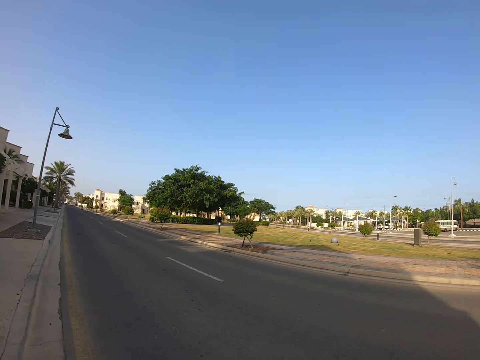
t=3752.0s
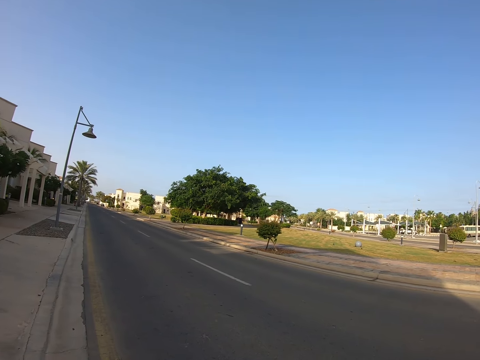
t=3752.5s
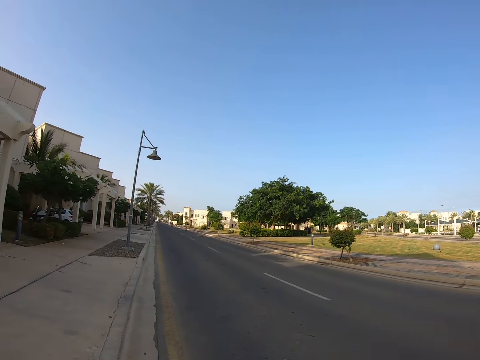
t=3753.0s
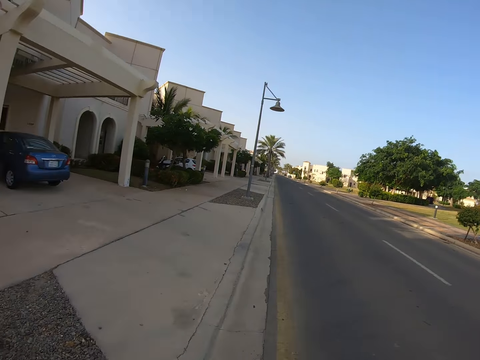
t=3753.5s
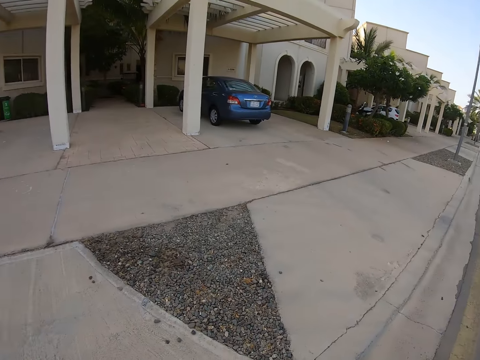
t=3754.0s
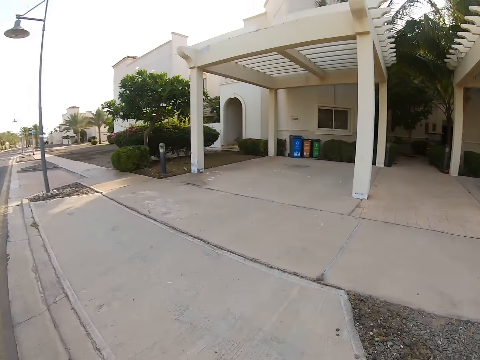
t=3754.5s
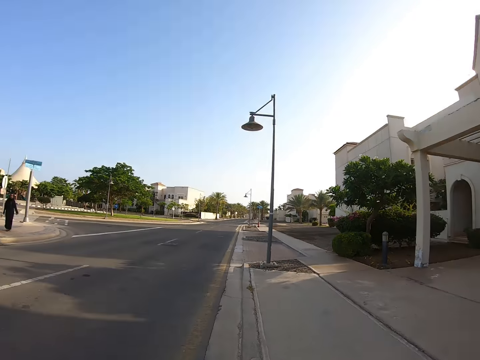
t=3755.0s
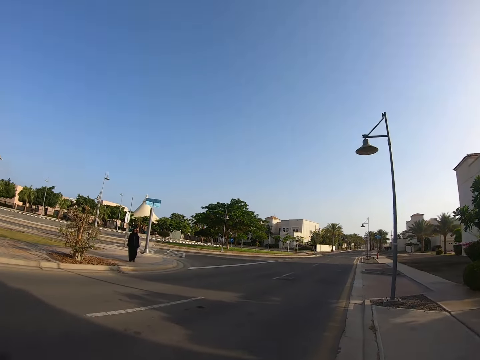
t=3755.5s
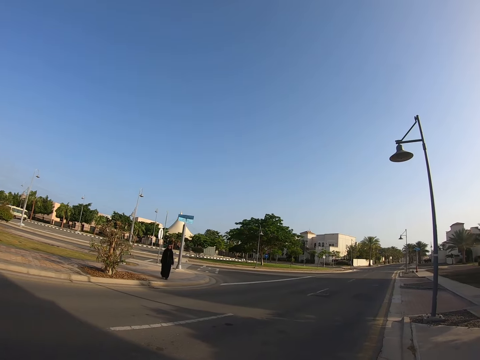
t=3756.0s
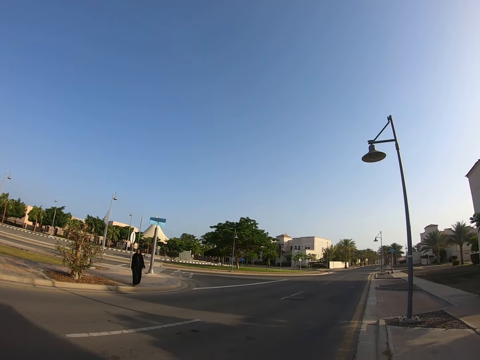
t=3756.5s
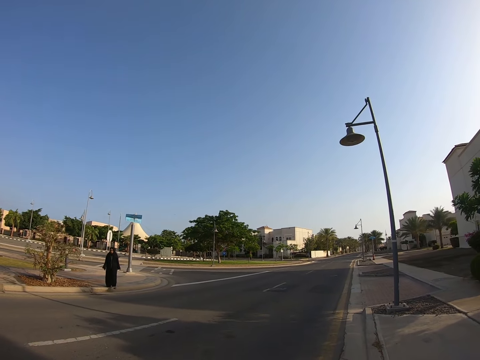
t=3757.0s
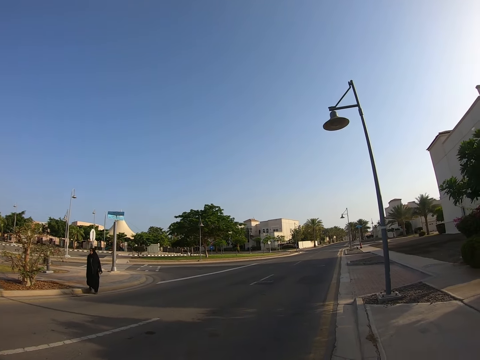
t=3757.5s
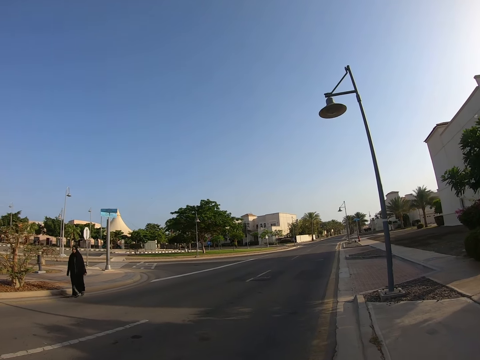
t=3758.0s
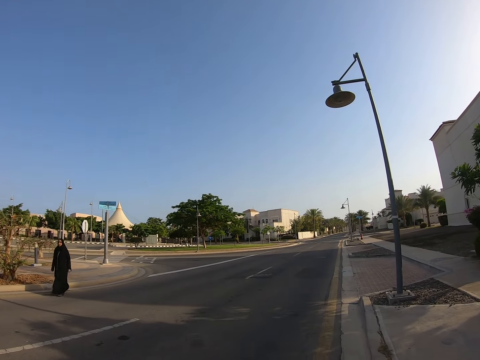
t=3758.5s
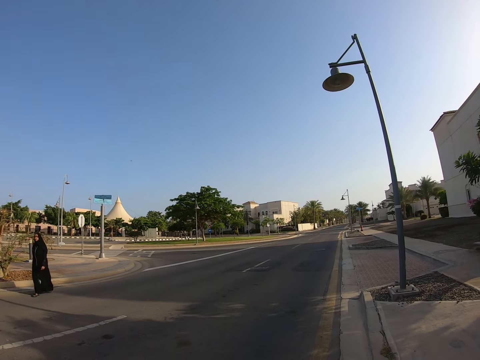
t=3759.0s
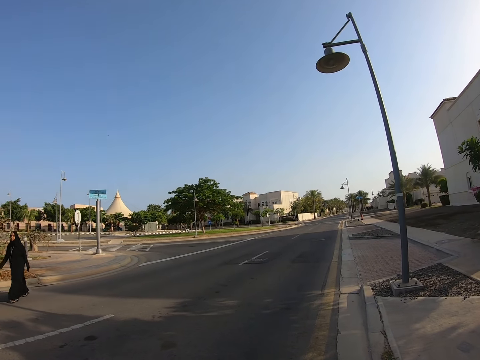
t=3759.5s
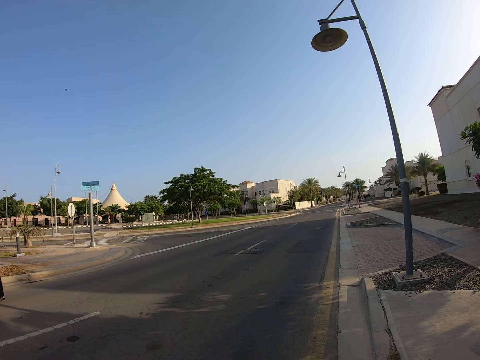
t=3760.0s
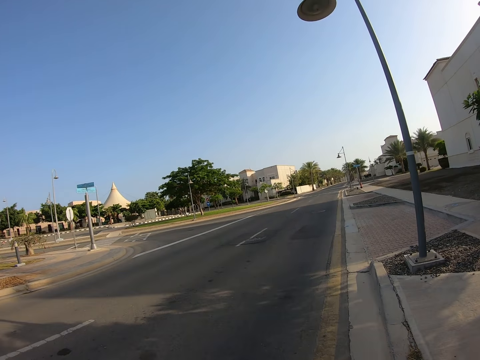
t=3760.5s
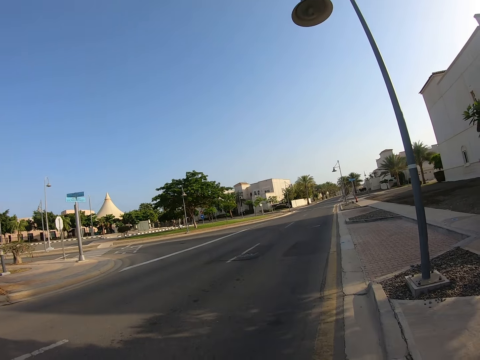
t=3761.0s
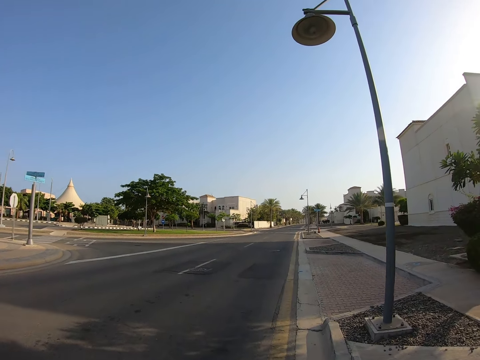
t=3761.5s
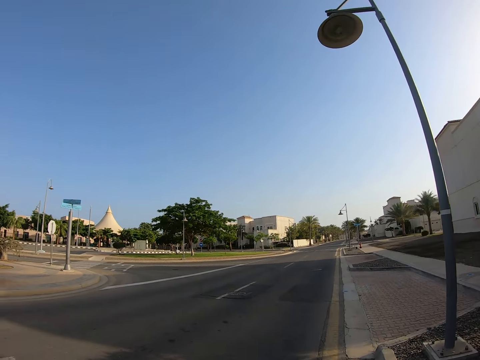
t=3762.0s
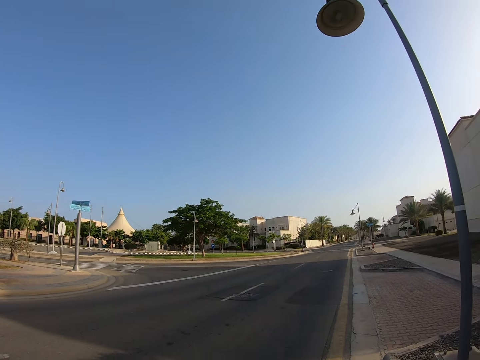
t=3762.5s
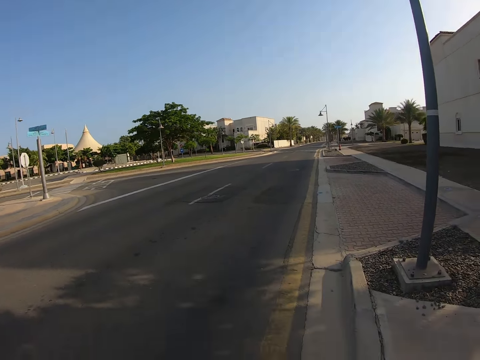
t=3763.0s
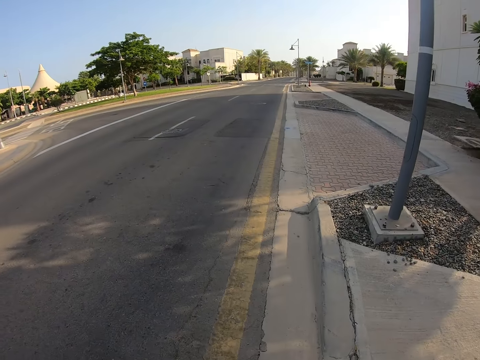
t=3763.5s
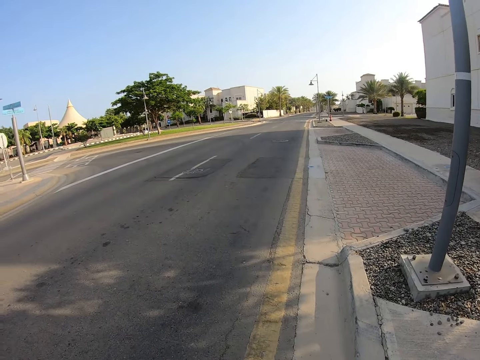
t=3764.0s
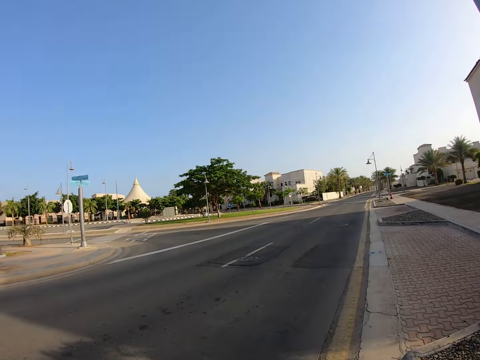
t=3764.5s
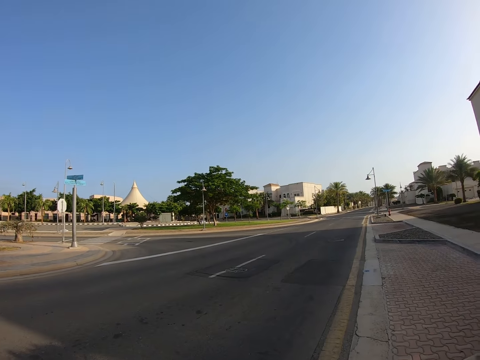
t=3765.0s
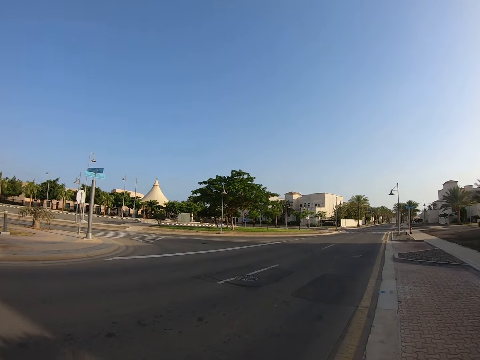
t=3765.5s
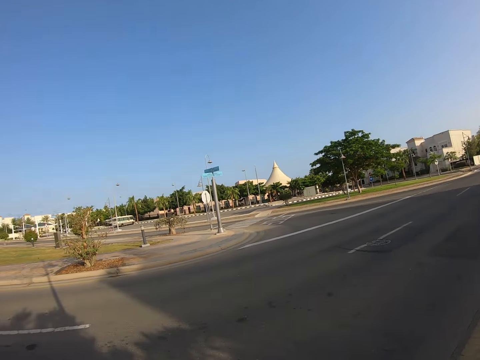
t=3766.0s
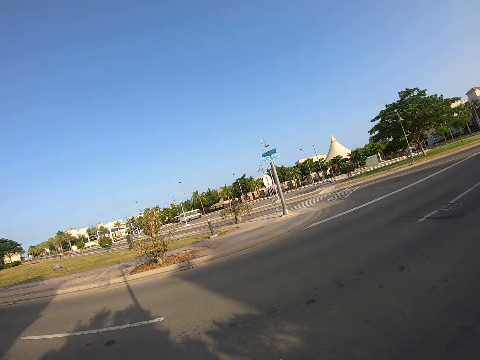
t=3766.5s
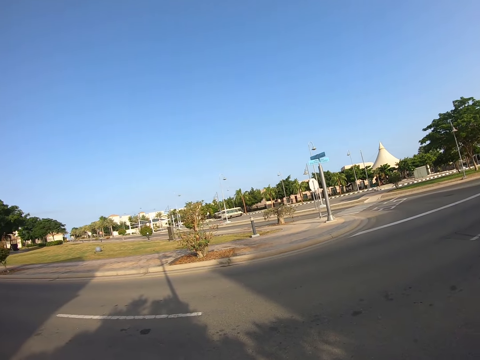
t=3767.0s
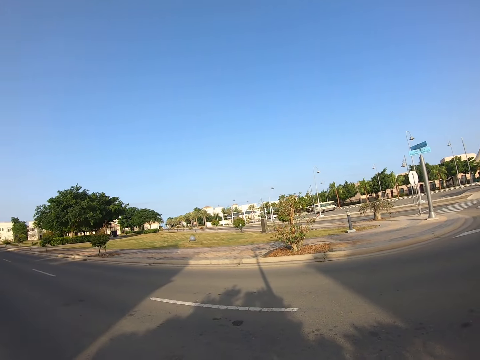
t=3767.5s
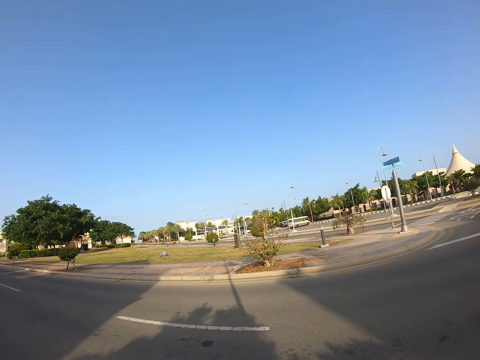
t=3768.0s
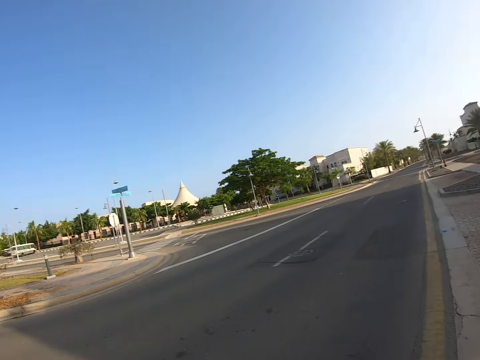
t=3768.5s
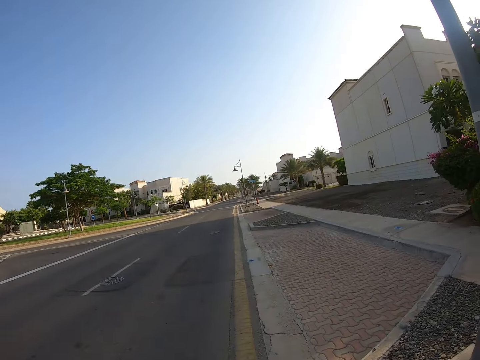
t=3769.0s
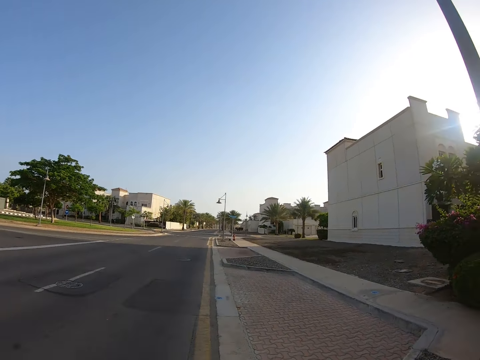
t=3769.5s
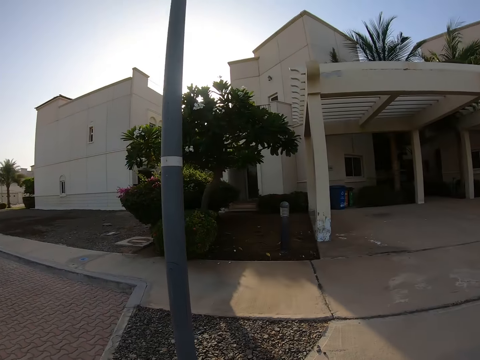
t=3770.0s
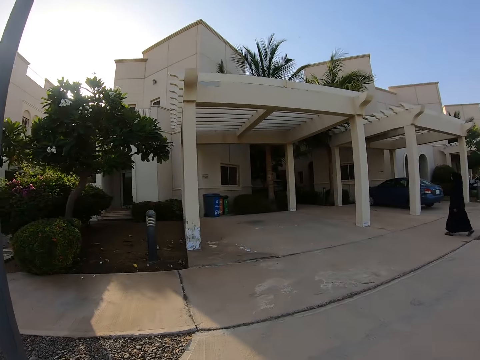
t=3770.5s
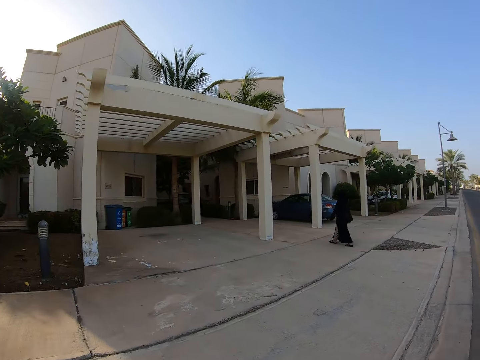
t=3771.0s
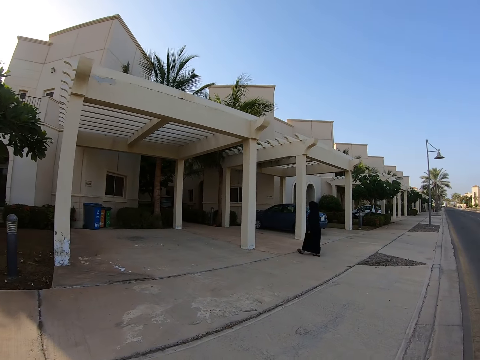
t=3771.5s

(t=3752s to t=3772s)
The camera wearer turns around the road. They walk around the road. They look around.

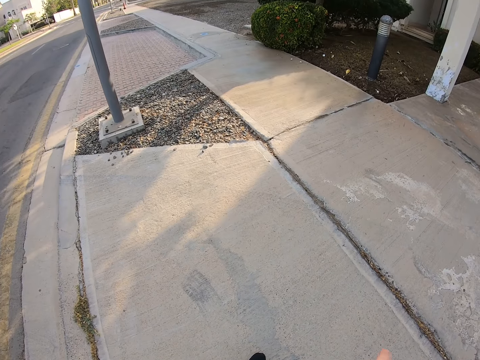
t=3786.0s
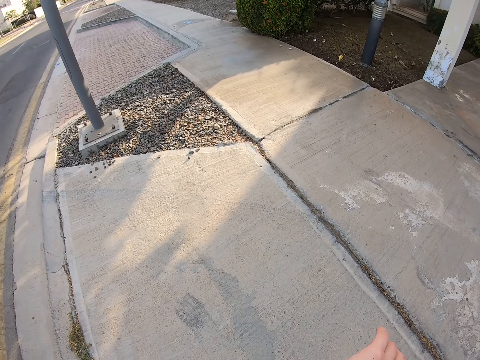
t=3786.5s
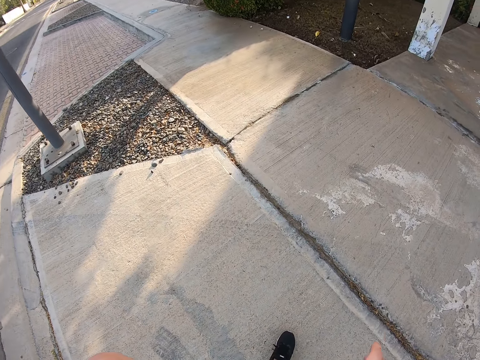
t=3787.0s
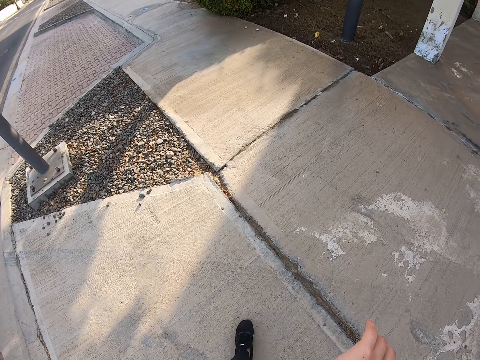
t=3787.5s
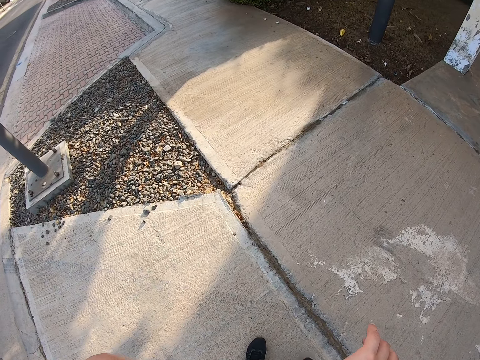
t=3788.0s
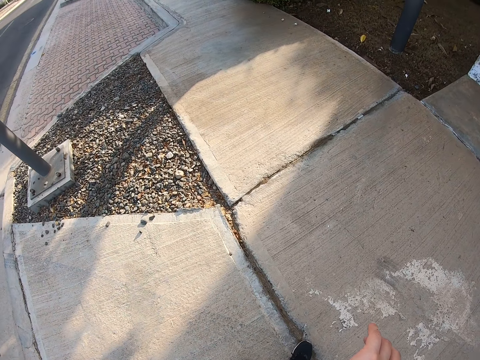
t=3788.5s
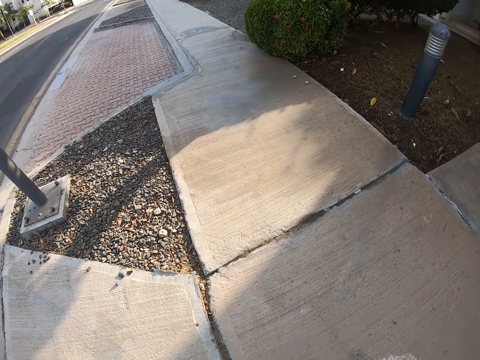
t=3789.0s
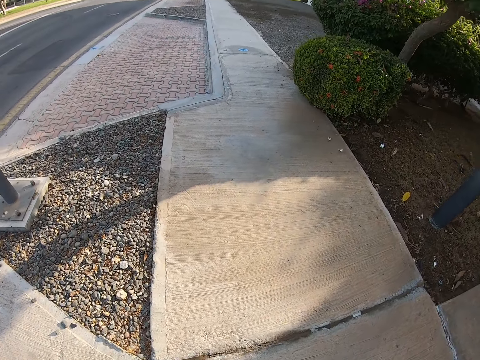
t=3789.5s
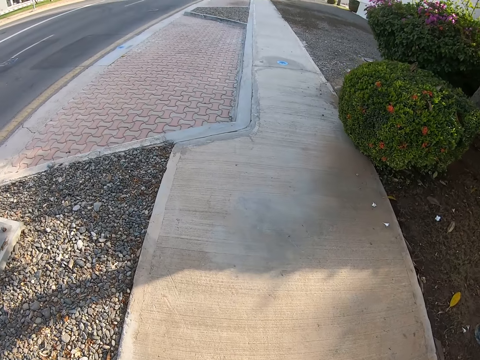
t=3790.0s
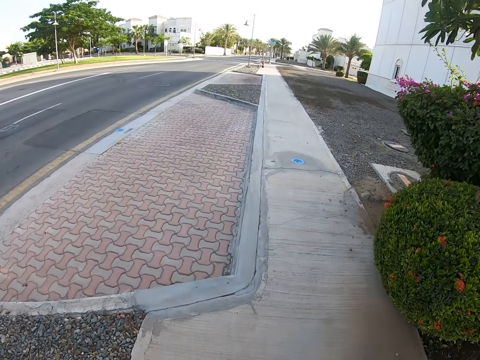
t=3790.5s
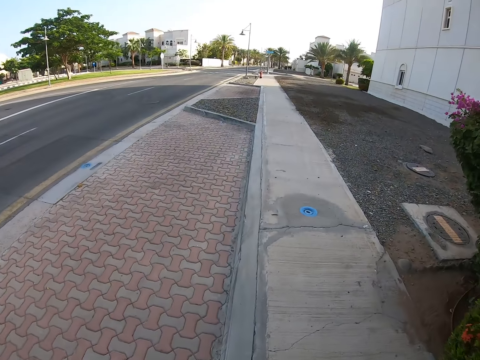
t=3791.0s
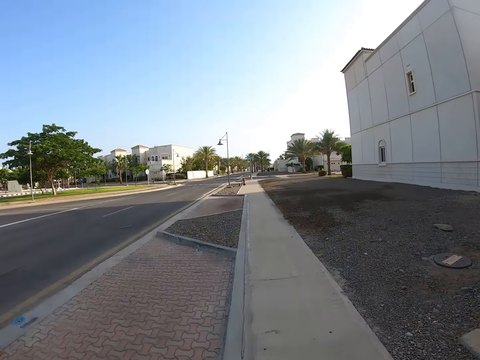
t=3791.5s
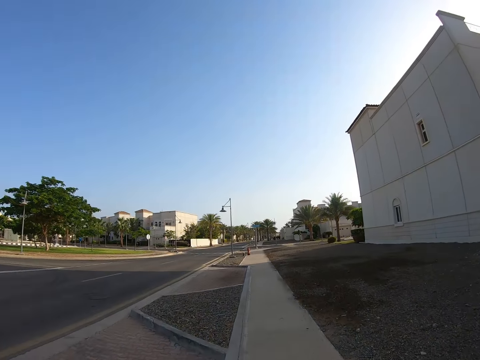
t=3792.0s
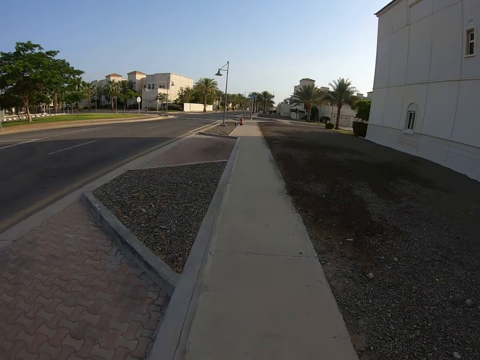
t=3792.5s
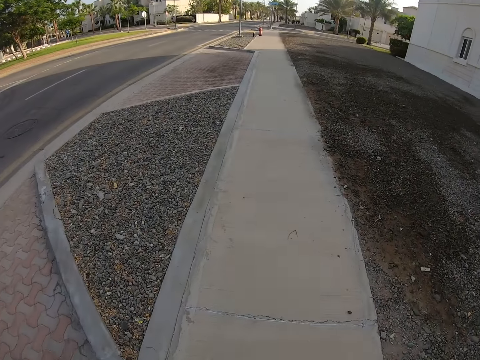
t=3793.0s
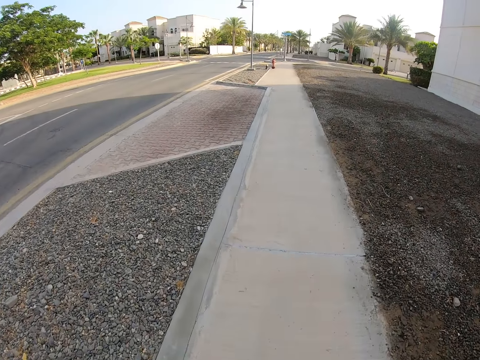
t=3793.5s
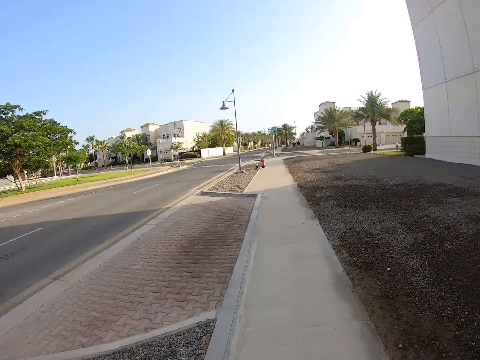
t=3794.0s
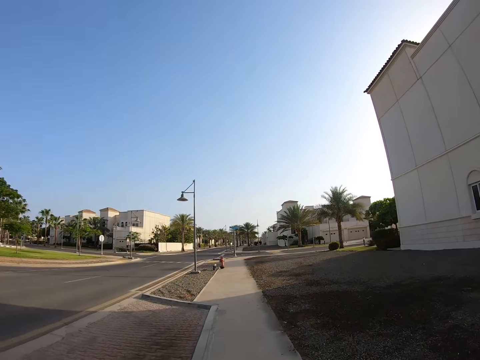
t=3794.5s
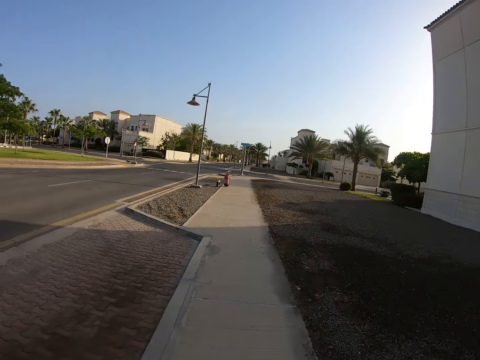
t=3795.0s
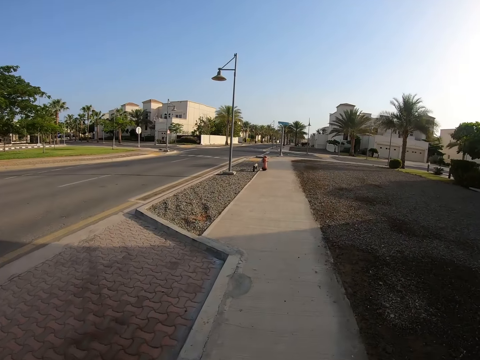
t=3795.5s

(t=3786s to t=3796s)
The camera wearer lifts an arm and jogs forward.
